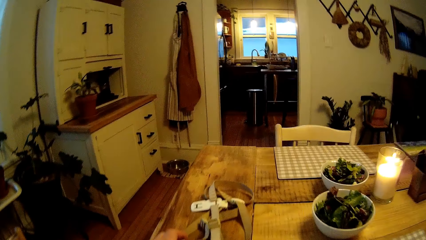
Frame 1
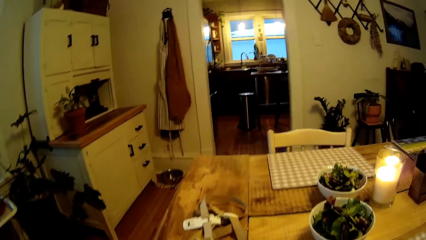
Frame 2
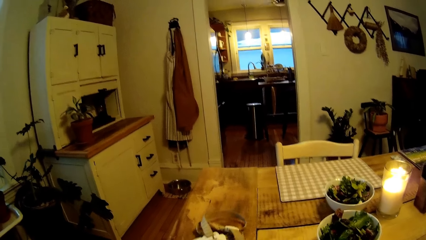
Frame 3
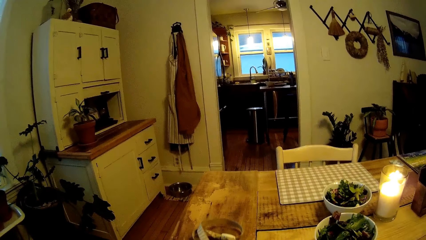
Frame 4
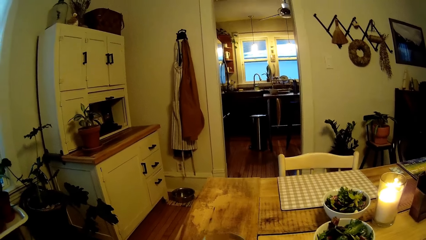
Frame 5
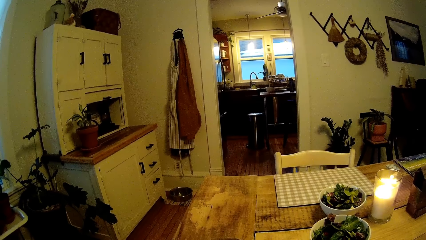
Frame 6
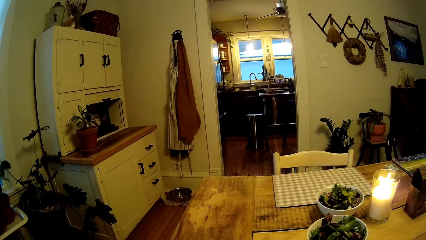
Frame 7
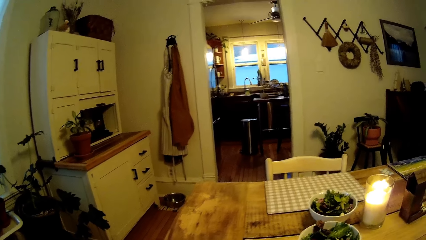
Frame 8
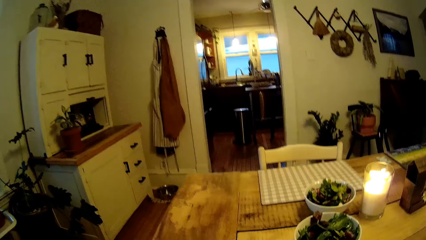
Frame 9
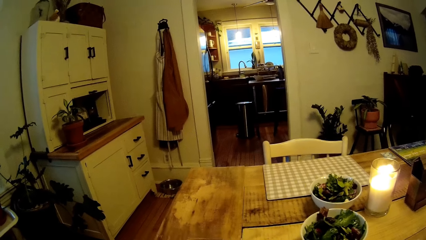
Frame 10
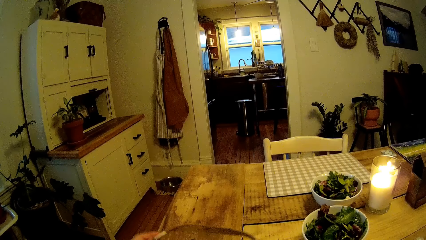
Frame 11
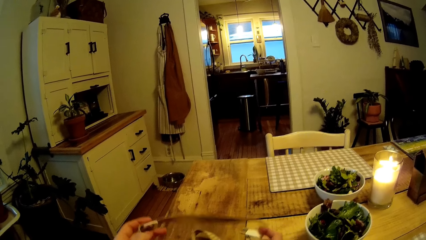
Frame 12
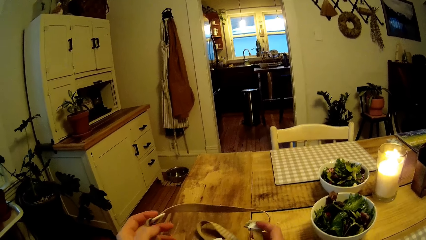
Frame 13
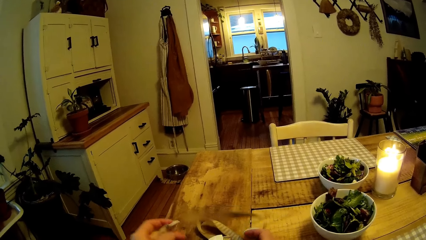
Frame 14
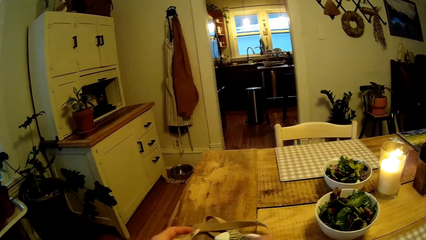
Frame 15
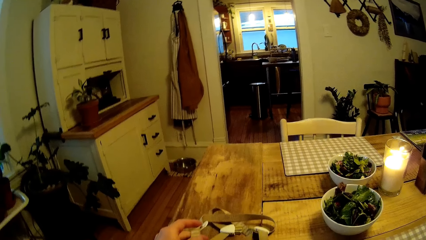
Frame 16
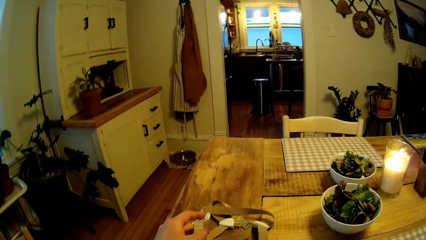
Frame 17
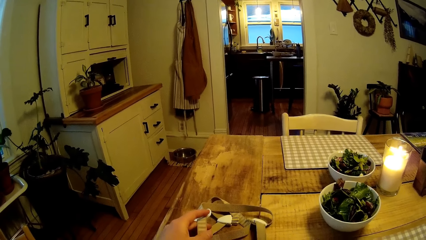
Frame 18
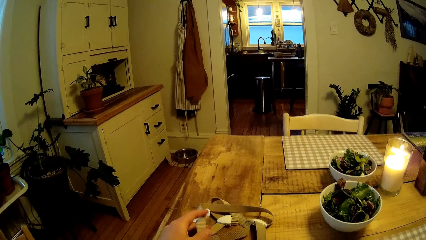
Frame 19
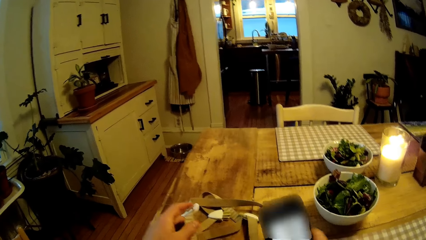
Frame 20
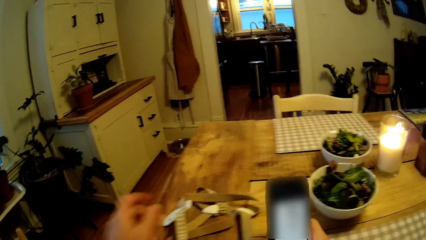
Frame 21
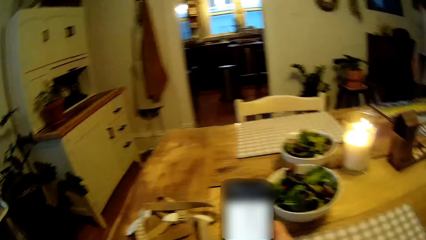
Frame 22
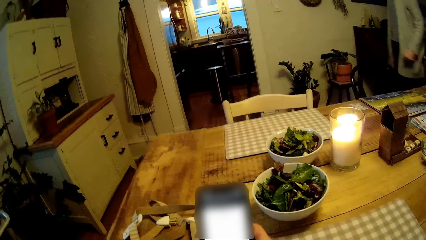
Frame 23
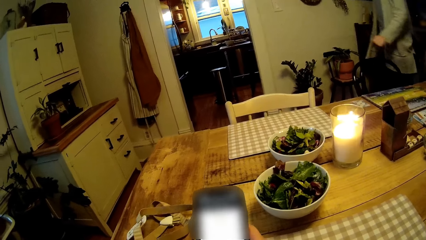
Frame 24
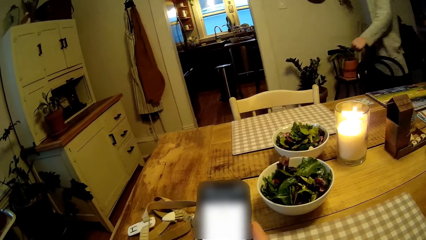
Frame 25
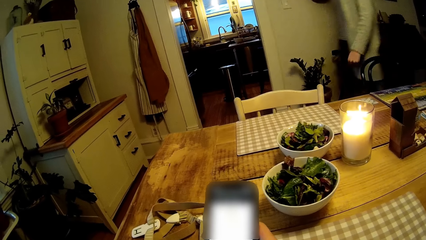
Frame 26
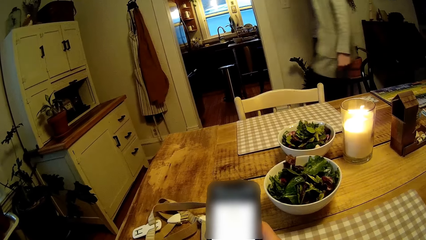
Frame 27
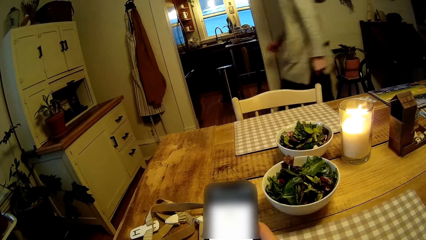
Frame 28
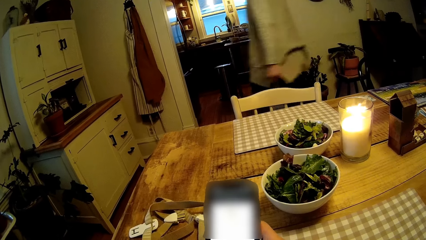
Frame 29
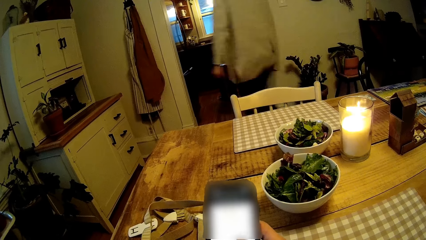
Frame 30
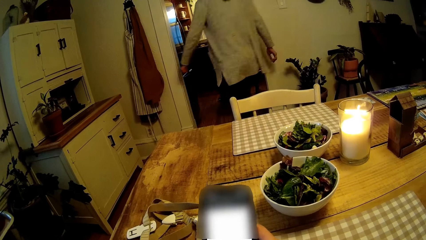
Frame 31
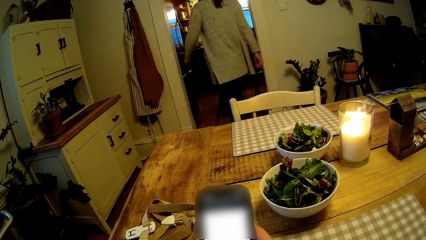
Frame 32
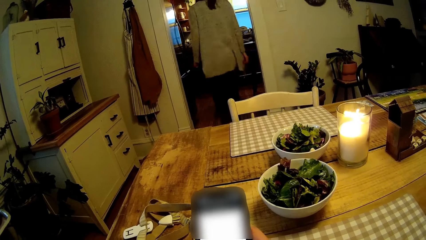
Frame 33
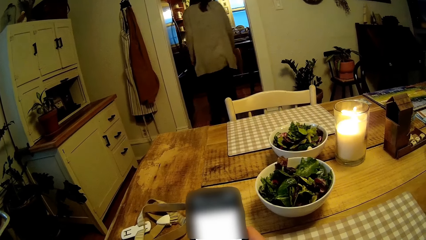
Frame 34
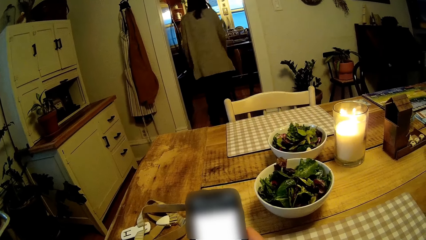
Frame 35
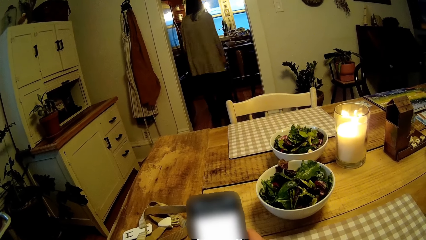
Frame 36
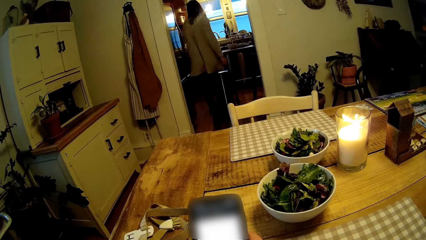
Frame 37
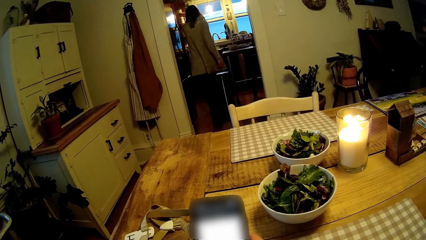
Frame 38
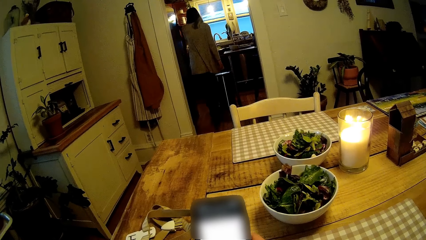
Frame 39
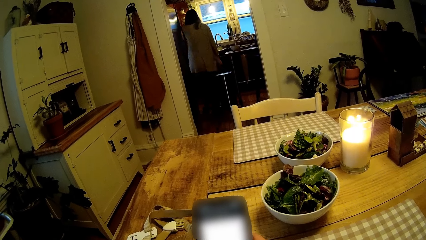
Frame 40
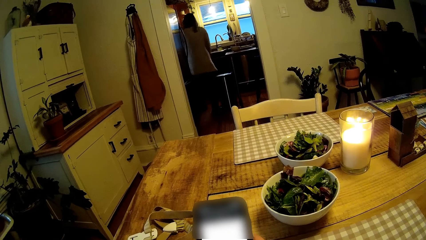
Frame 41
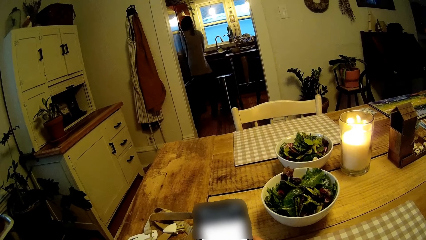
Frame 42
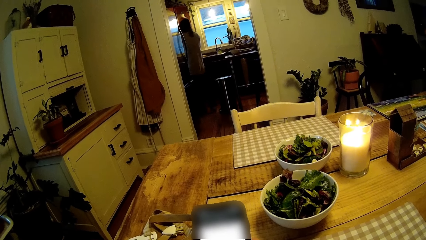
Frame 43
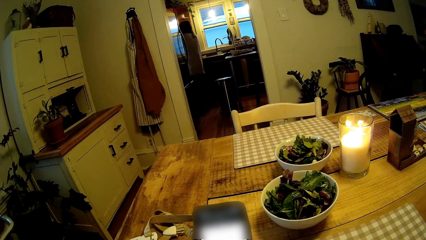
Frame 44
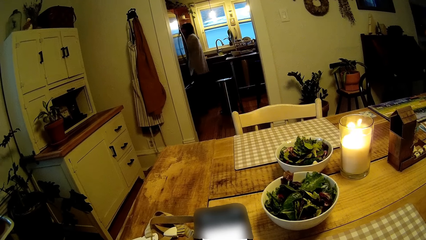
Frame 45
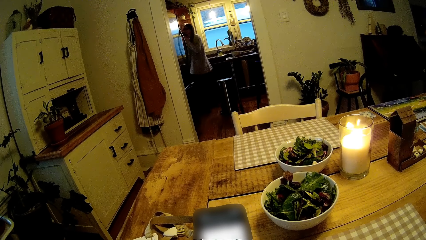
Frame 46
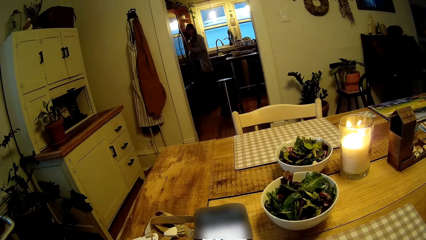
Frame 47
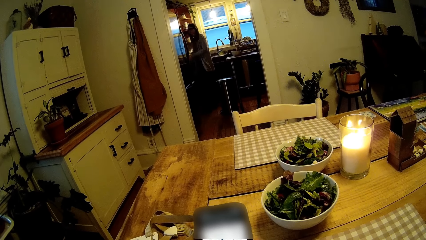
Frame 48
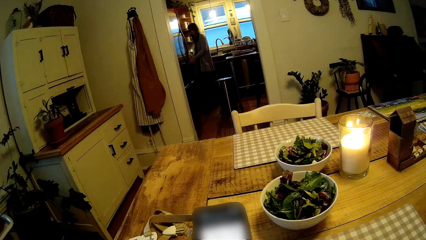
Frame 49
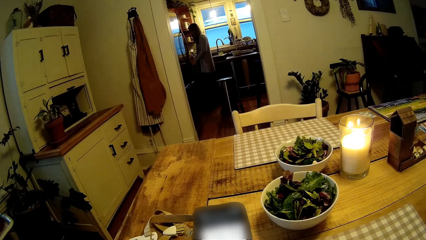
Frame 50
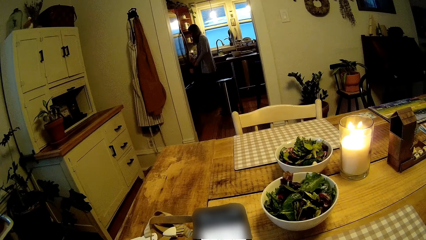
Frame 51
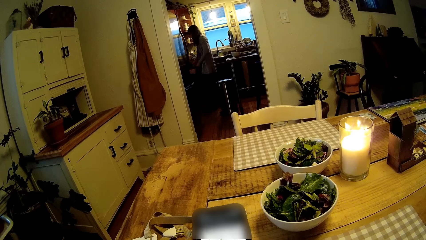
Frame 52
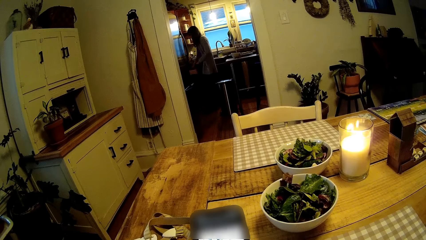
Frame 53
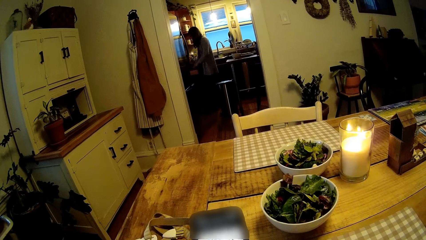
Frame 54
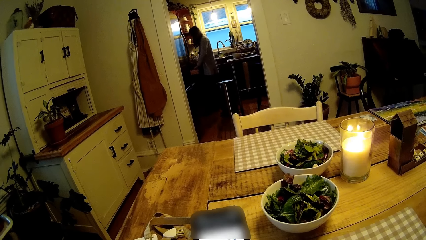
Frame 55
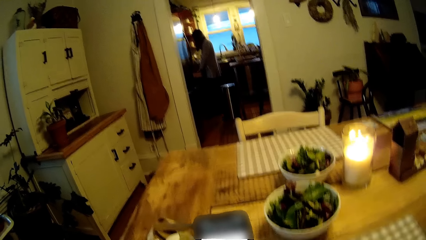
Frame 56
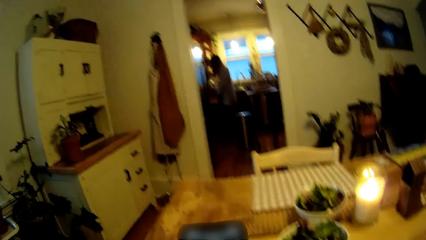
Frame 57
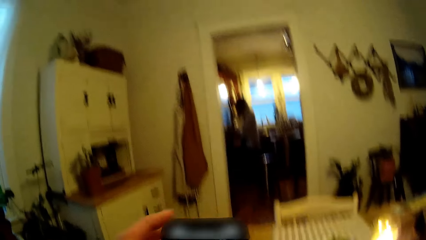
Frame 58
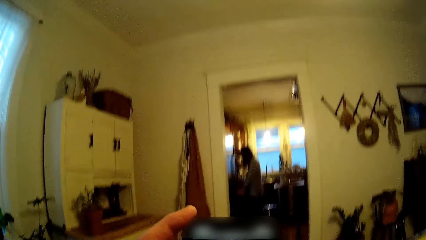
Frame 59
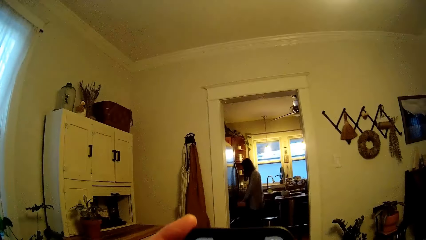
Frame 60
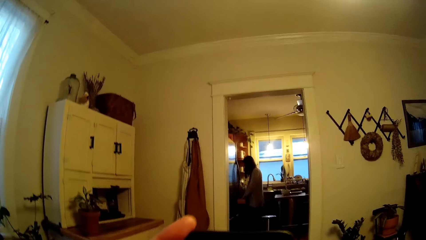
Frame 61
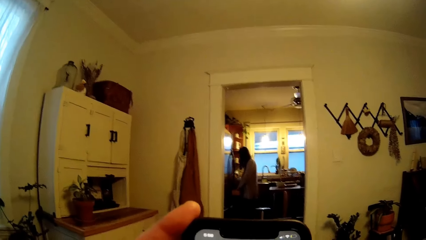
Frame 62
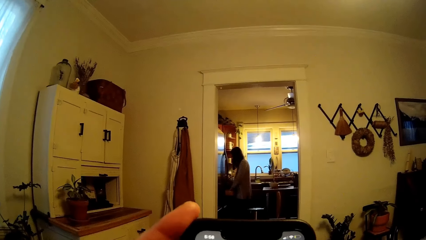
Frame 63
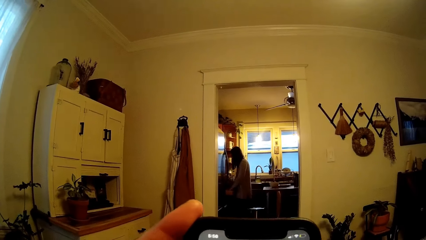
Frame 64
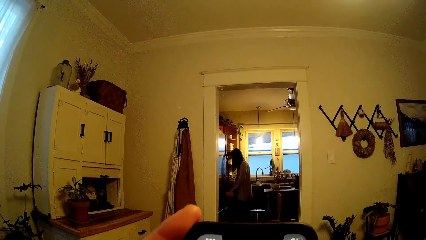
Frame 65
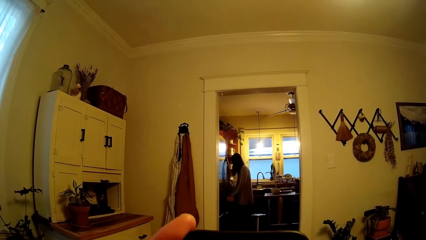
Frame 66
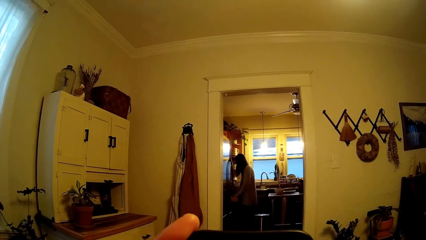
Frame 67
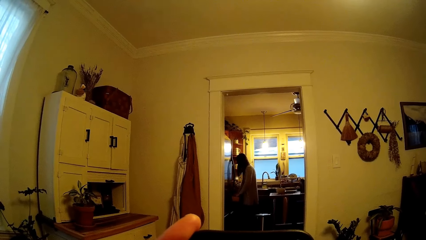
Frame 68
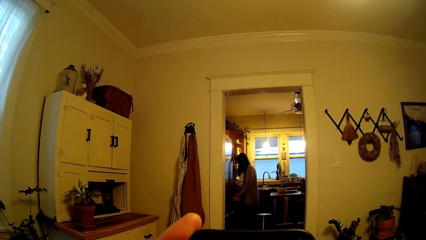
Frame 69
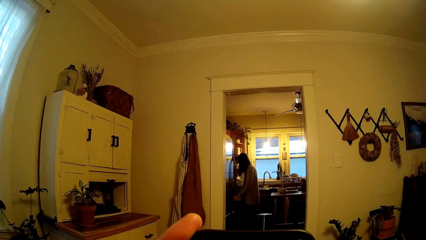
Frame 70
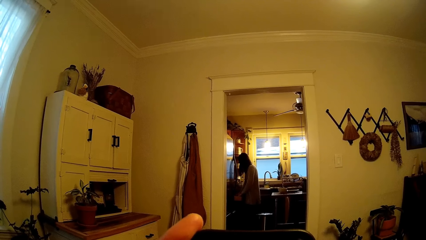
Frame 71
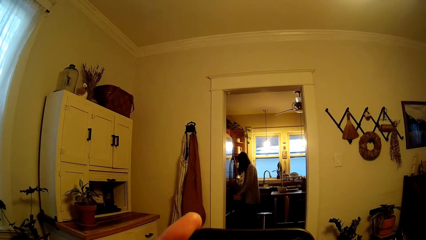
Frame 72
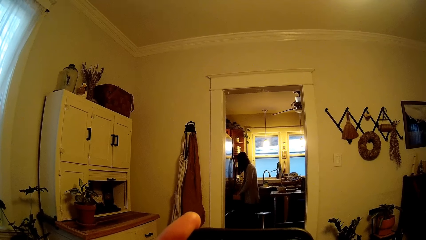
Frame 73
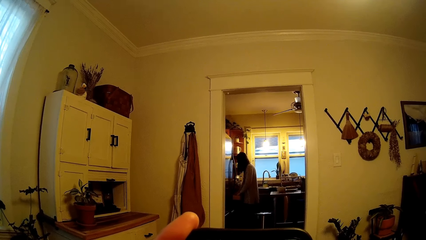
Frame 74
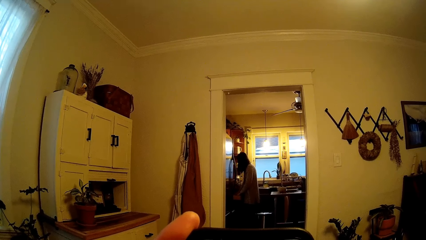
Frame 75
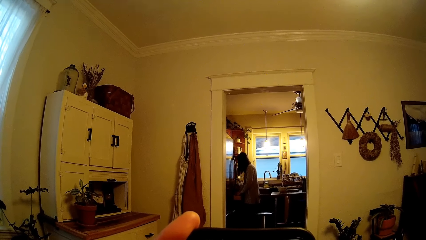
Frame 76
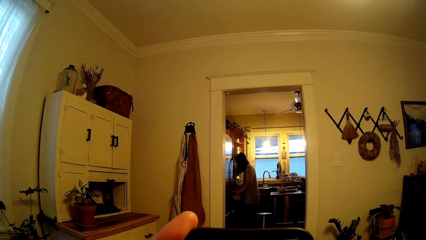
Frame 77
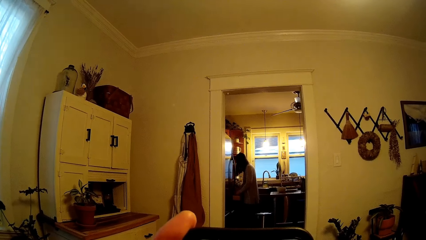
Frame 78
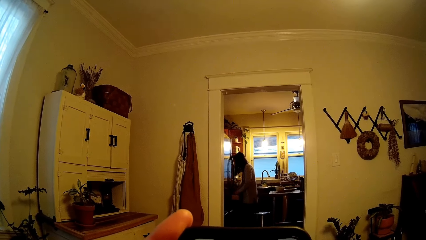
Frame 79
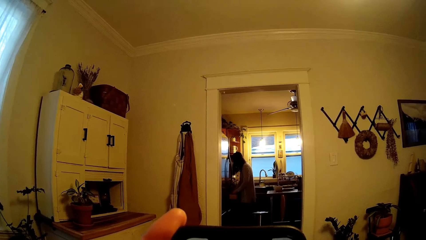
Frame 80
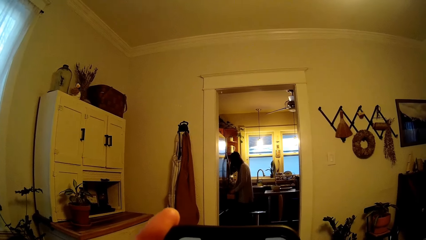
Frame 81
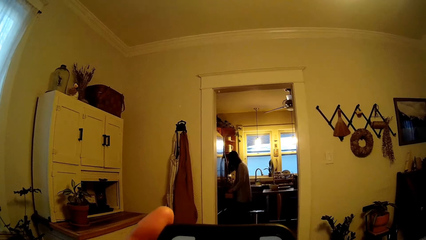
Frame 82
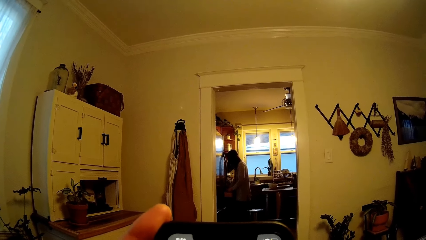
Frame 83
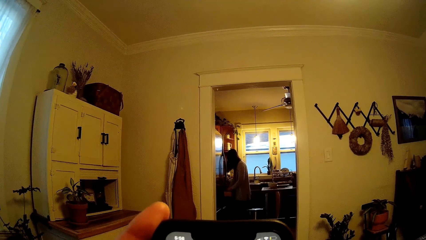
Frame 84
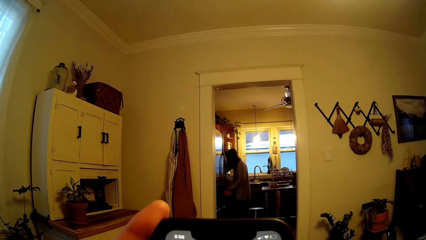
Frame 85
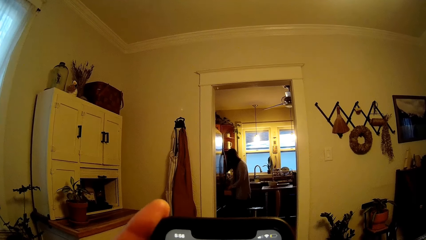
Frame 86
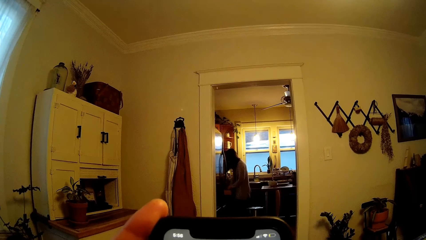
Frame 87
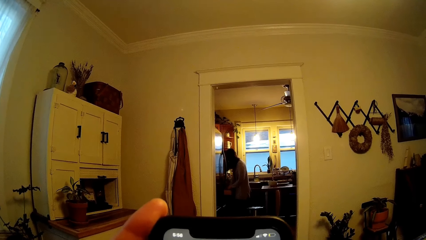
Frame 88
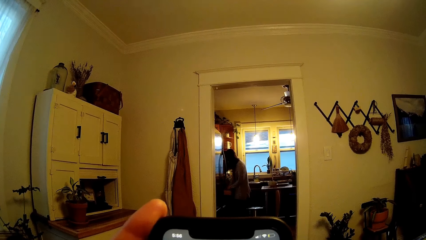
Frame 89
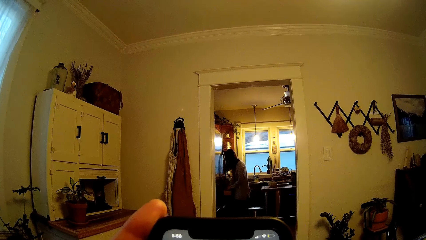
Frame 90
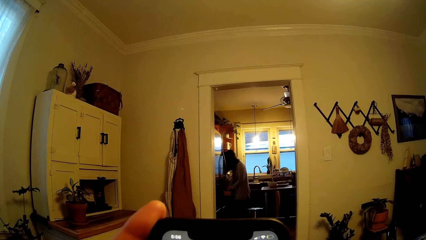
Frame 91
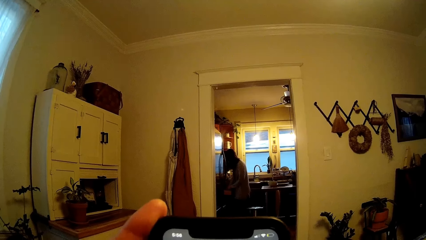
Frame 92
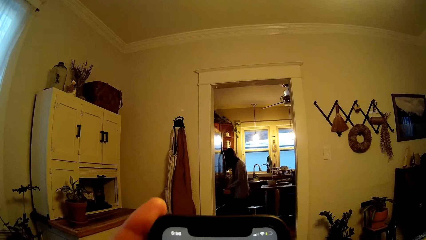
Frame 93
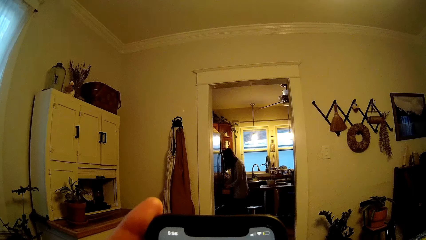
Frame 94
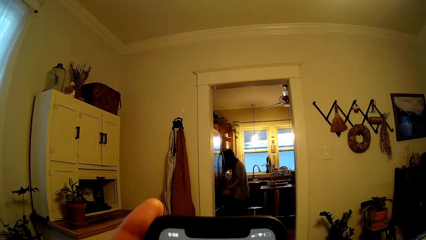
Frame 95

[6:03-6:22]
The camera wearer drags the safety harness on the table with his left hand. He holds the safety harness in both hands. He drops the safety harness on the dining table with his left hand. He operates the phone with his right hand. The woman walks out of the room to the kitchen. The camera wearer operates the phone. He operates the phone with both hands.
